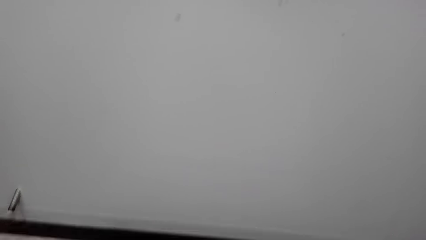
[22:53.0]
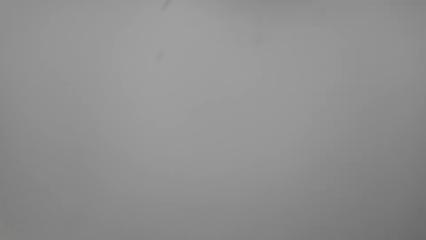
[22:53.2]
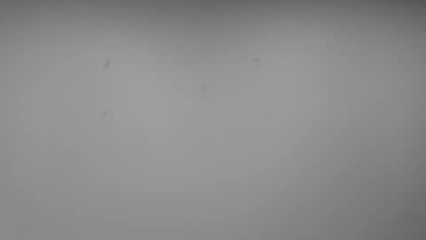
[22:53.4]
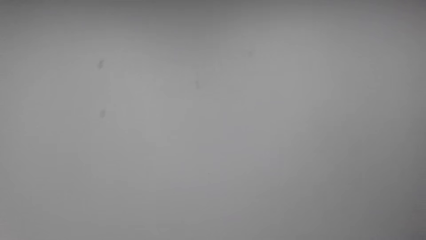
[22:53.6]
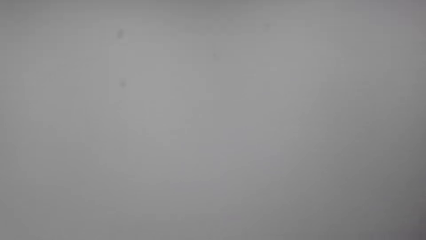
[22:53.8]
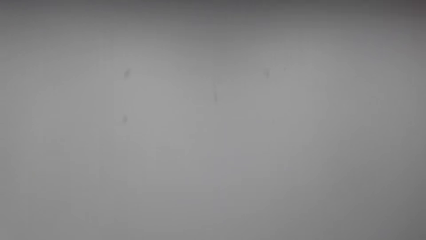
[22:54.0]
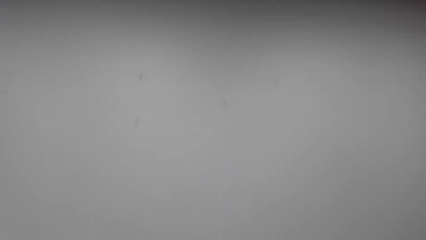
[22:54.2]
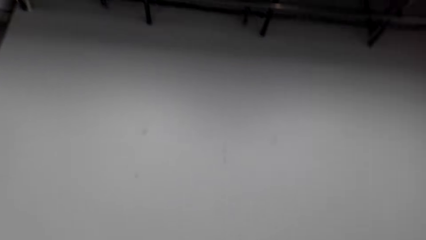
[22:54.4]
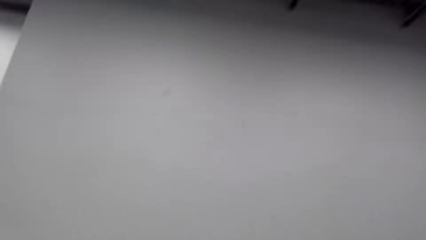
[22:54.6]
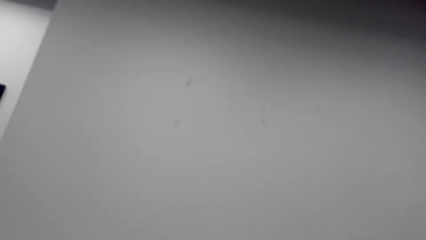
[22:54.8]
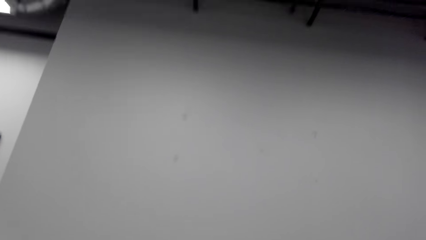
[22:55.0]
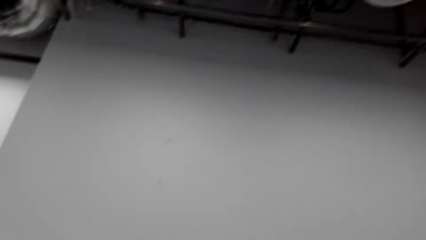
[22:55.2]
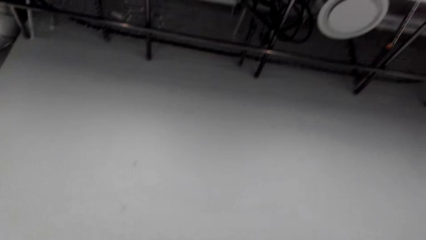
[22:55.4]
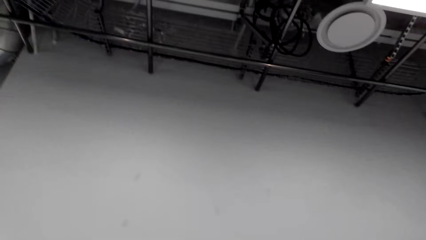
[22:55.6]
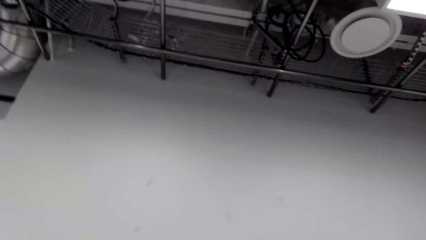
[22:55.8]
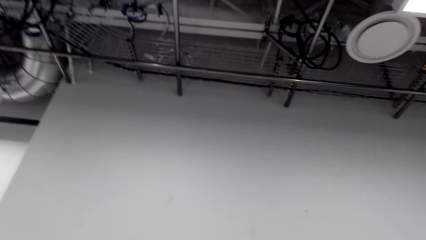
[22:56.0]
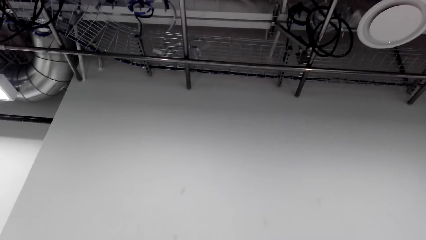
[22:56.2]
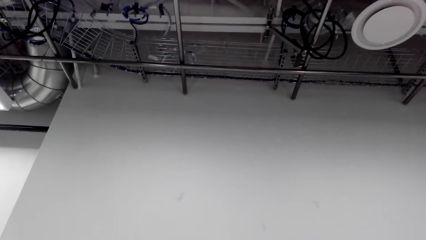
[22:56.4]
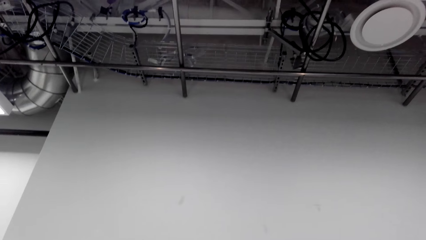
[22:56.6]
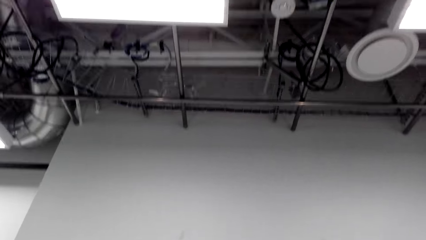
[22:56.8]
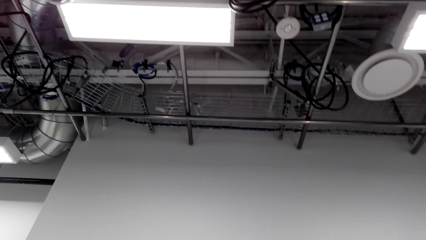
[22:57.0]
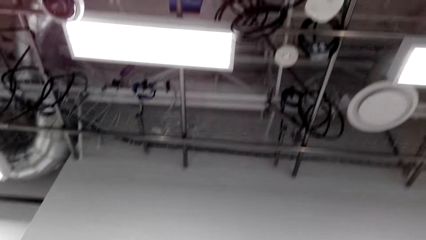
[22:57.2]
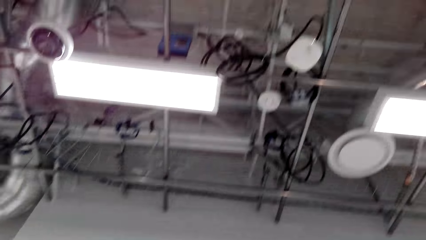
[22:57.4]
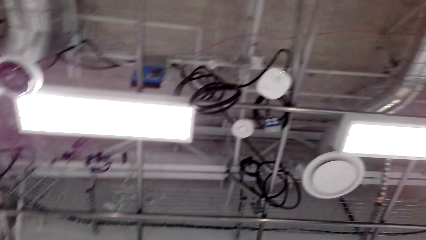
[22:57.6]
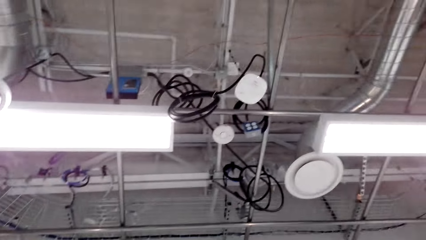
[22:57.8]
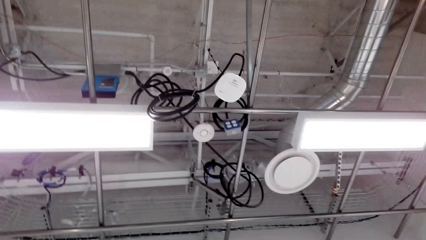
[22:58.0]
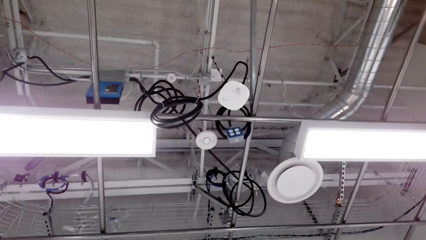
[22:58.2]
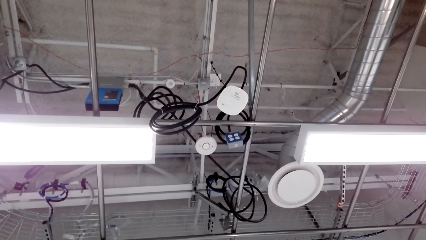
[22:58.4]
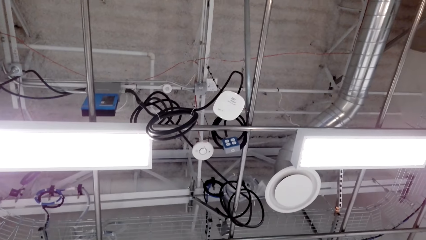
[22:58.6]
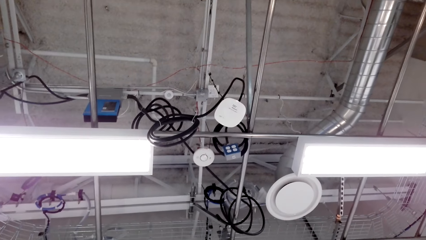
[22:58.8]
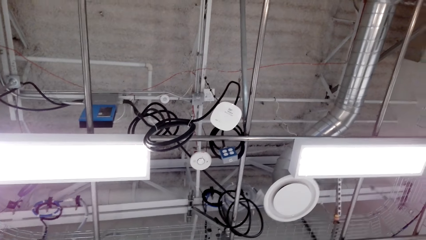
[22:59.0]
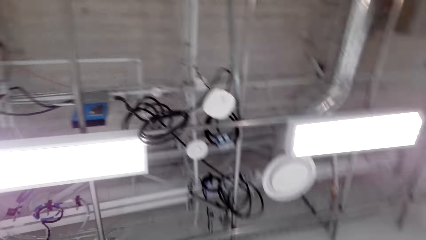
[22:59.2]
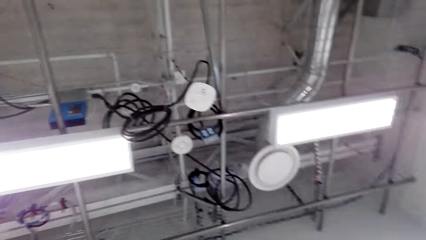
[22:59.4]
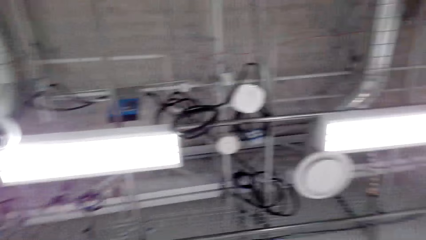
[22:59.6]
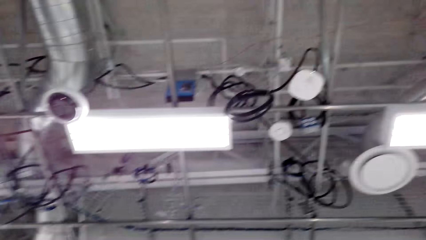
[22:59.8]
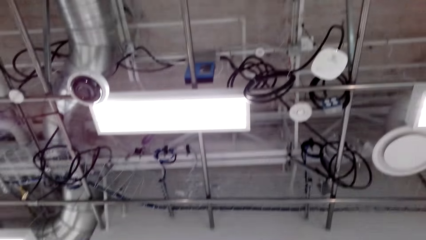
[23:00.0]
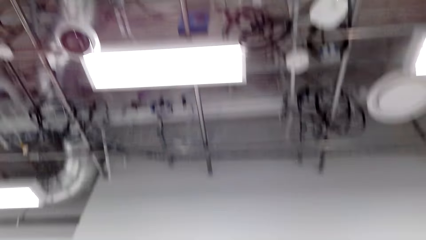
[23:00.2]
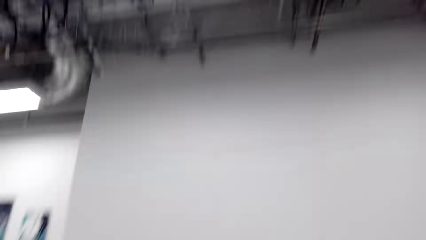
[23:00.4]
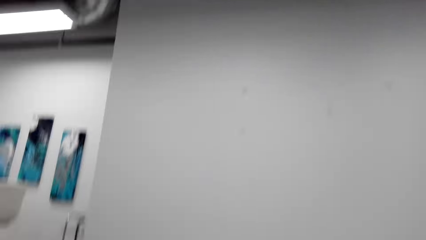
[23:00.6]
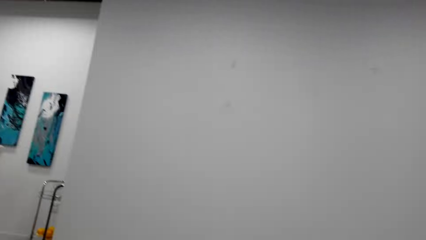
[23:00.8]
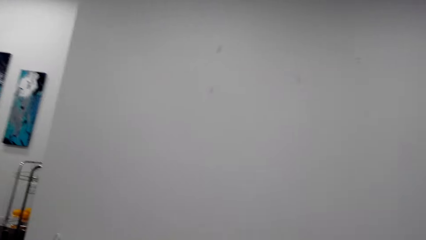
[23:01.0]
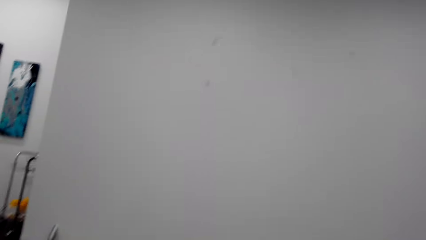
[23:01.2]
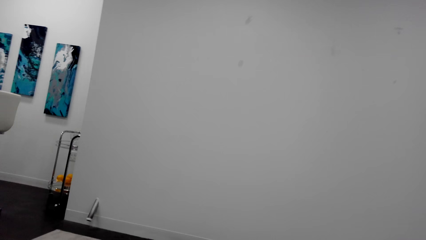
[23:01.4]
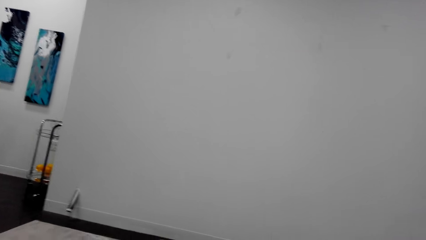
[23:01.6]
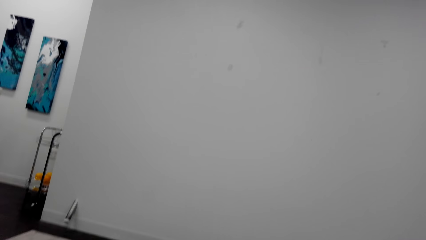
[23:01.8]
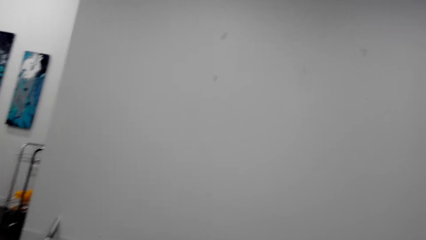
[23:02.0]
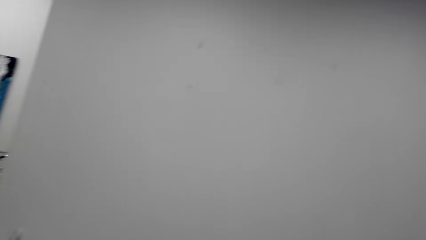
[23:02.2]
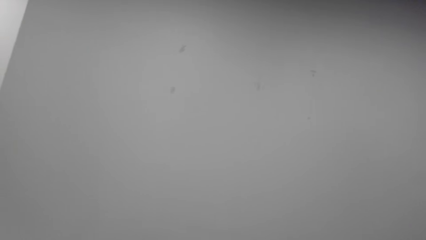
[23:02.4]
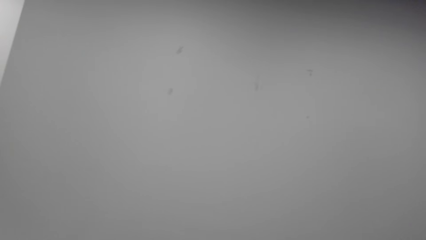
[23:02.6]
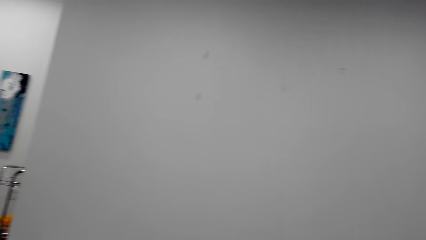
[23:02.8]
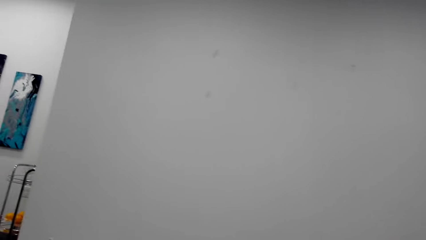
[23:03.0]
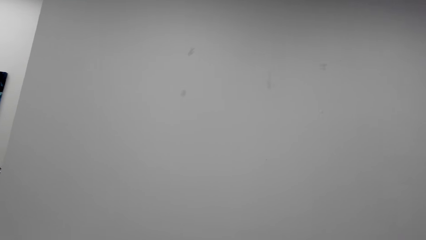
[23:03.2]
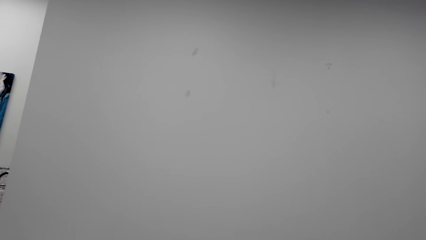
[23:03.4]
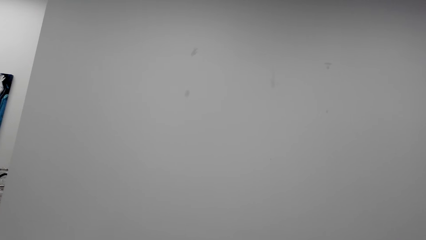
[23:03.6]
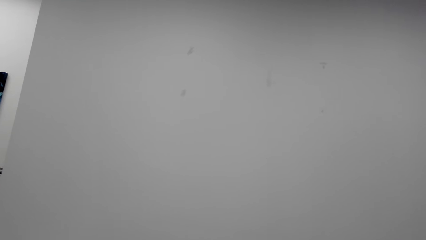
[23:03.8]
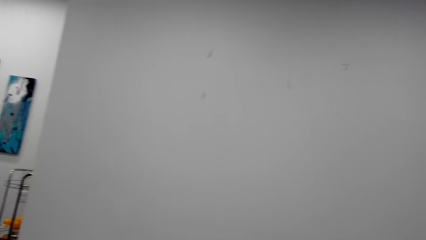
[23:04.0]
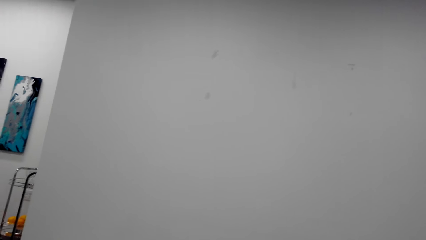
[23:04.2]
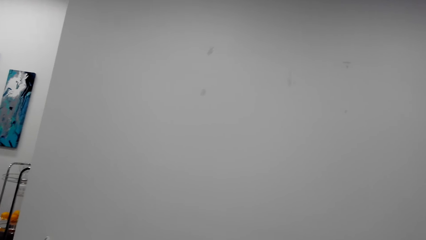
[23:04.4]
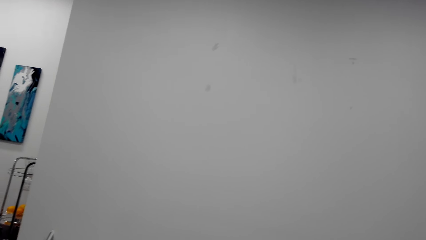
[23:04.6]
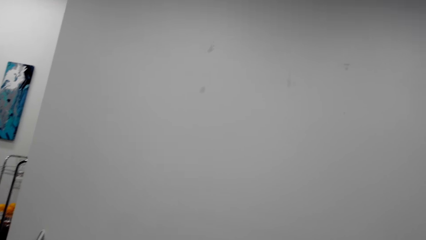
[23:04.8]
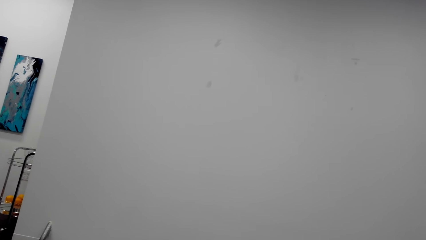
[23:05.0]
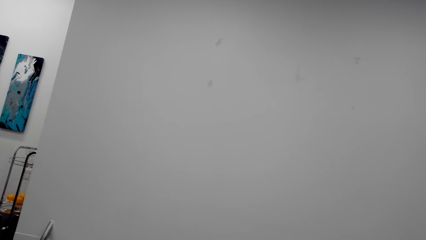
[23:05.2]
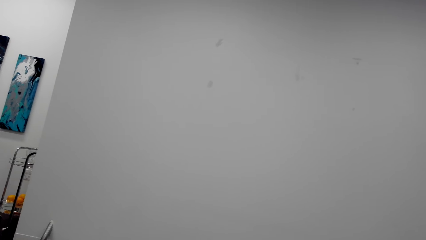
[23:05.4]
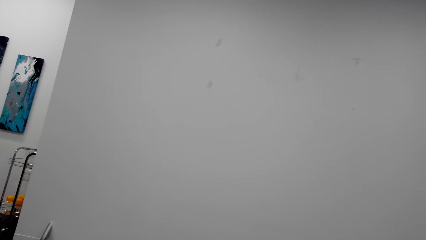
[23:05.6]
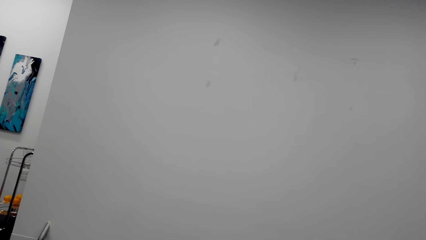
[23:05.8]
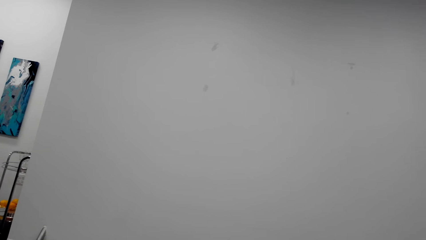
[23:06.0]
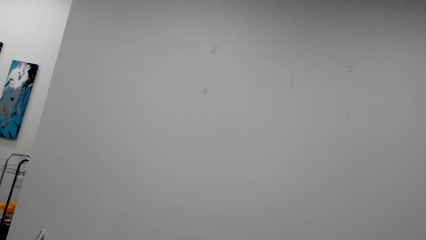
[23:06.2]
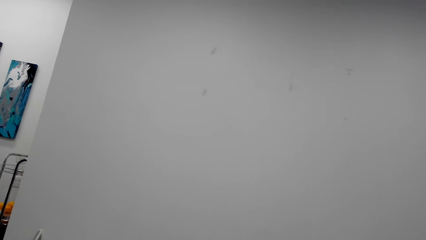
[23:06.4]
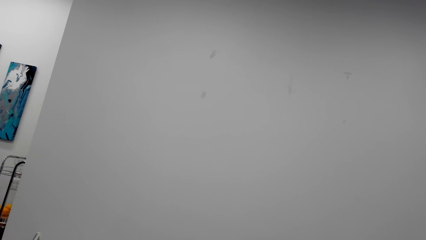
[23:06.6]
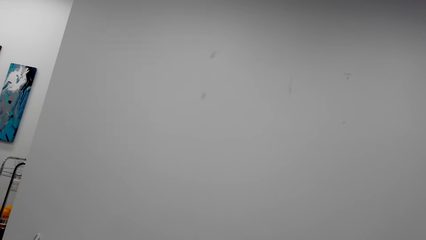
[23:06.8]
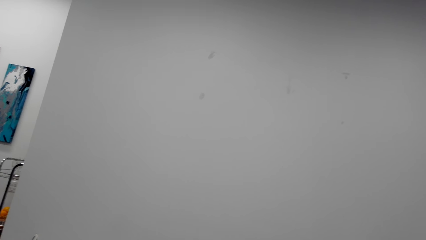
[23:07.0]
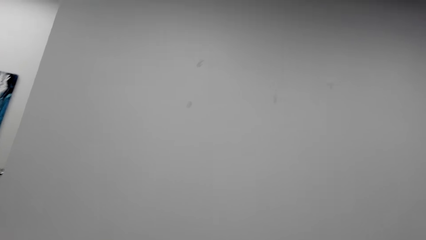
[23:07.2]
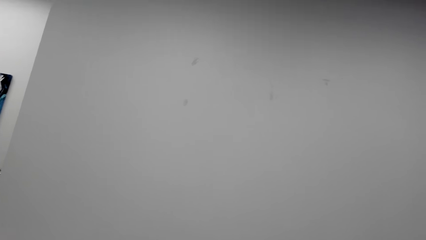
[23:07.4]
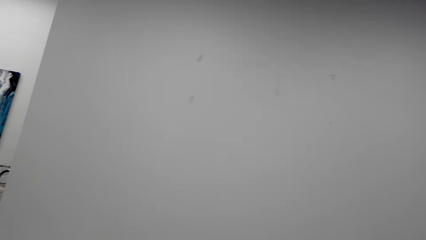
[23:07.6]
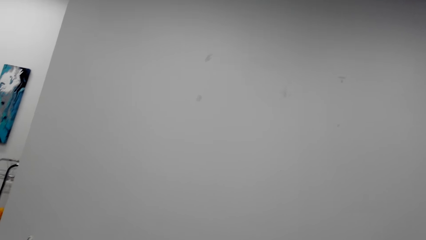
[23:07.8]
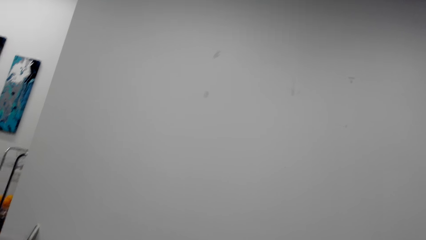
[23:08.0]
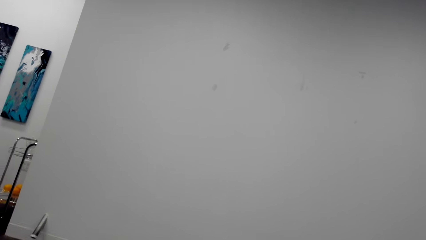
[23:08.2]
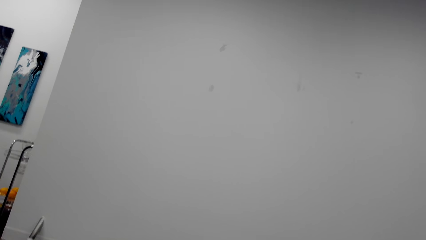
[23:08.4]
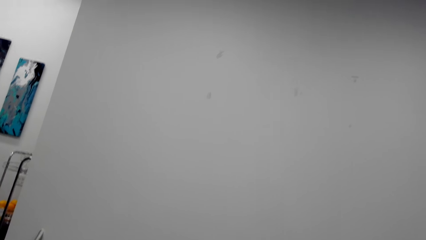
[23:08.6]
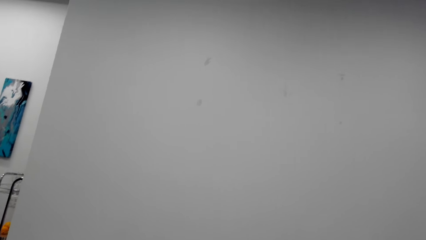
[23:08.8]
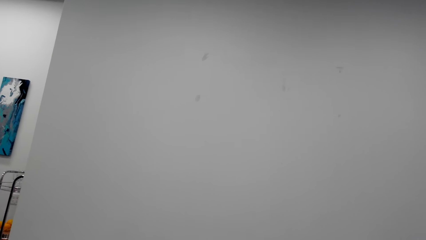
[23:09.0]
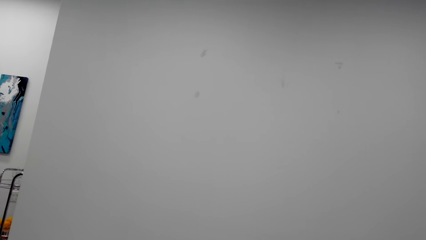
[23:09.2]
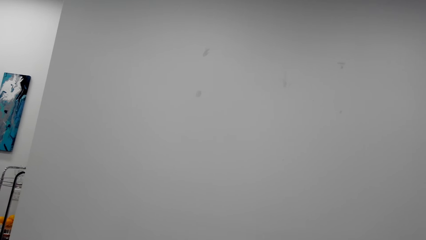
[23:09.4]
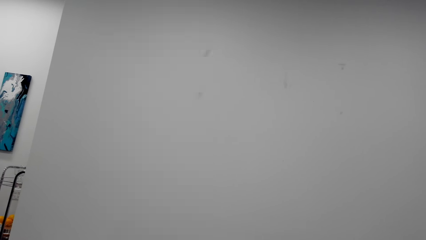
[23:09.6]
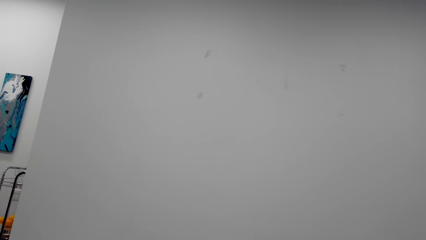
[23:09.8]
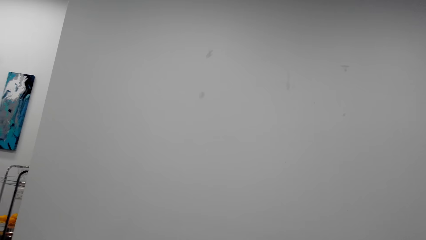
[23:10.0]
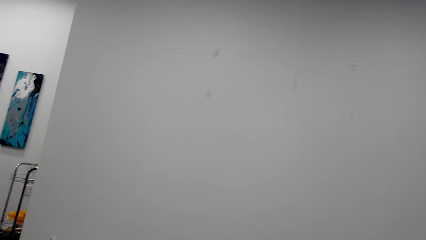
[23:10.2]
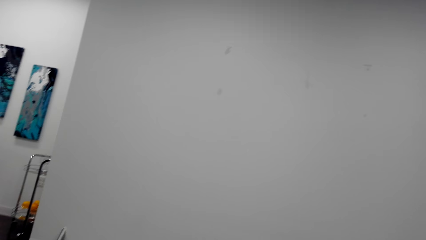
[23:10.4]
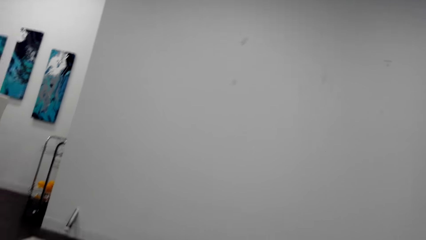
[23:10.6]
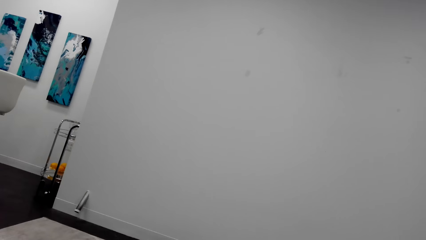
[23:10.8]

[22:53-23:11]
The camera wearer converses. They look around the room. They talk over the phone. They look around the room.
